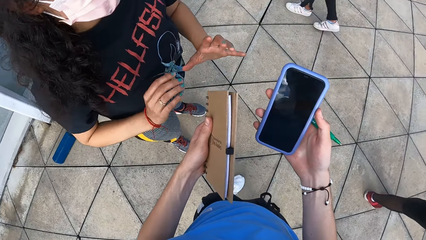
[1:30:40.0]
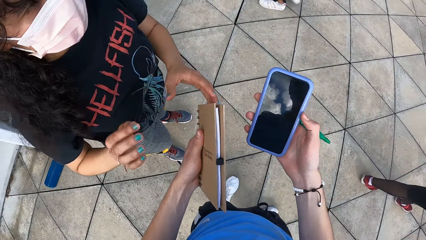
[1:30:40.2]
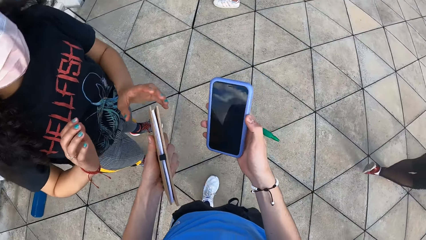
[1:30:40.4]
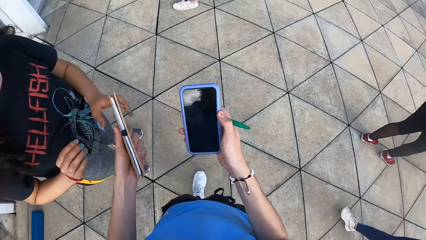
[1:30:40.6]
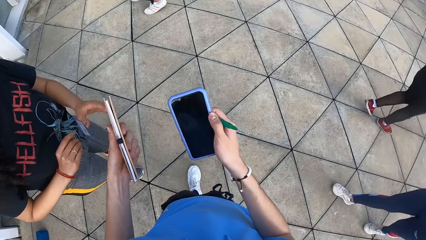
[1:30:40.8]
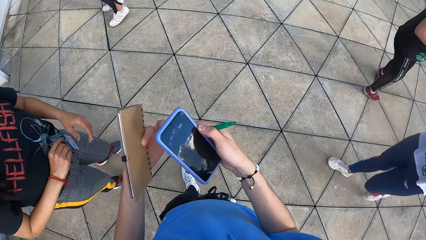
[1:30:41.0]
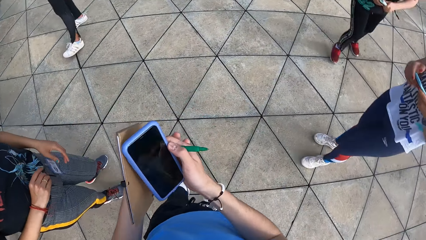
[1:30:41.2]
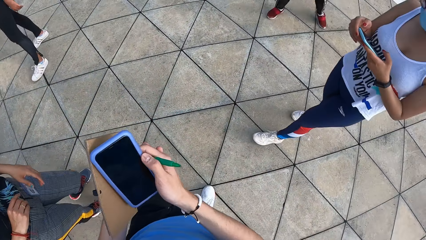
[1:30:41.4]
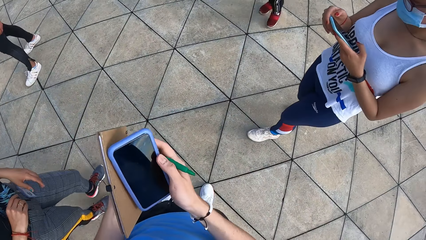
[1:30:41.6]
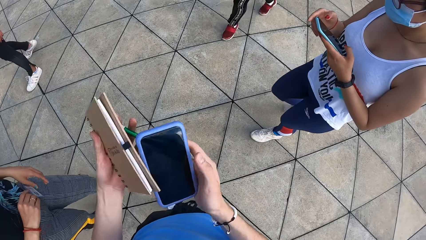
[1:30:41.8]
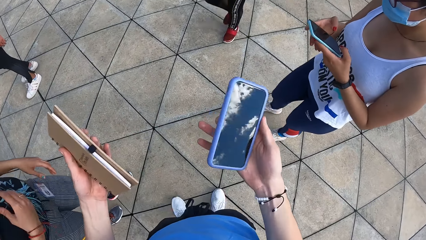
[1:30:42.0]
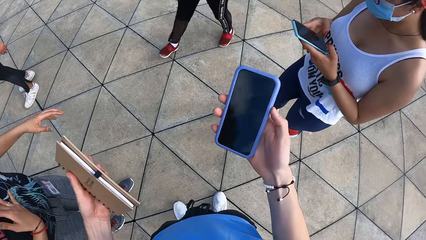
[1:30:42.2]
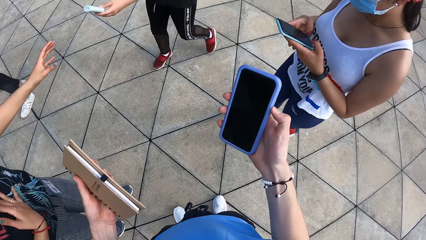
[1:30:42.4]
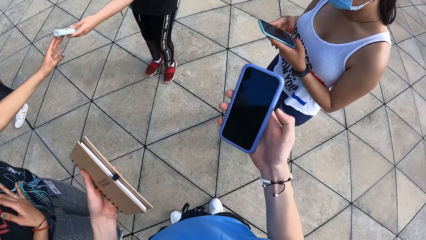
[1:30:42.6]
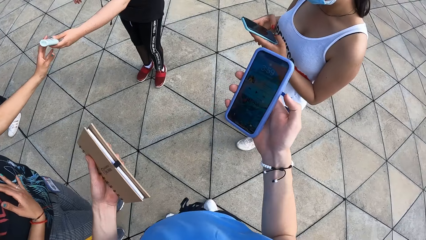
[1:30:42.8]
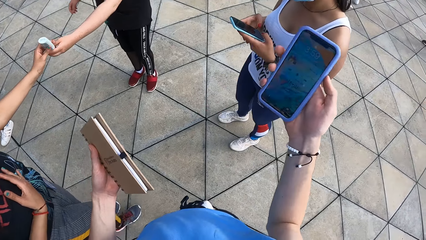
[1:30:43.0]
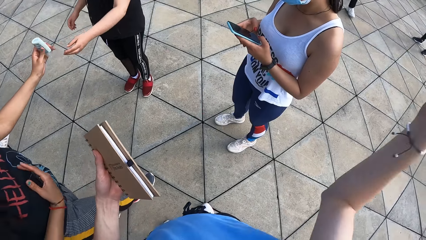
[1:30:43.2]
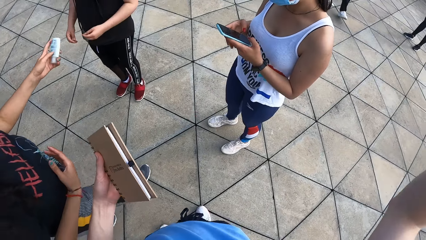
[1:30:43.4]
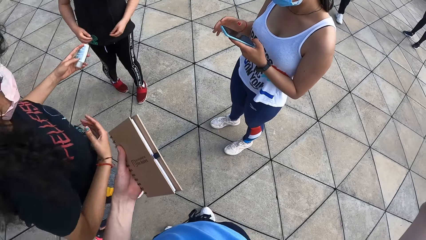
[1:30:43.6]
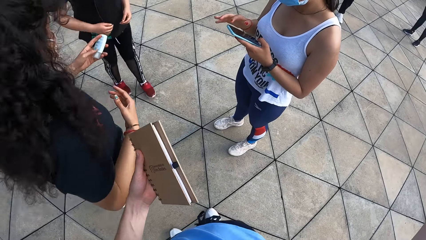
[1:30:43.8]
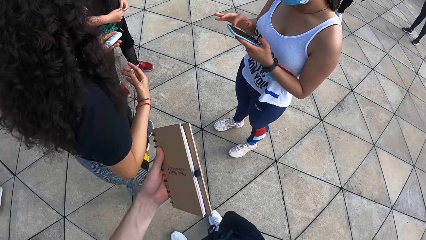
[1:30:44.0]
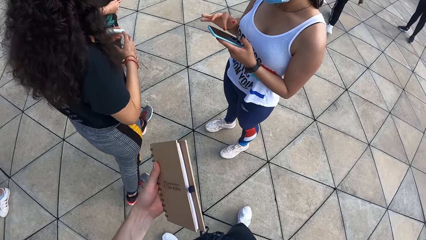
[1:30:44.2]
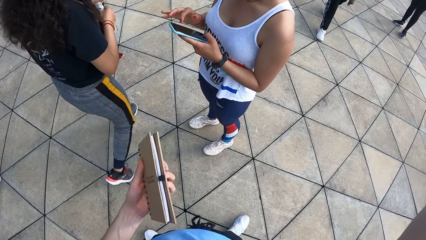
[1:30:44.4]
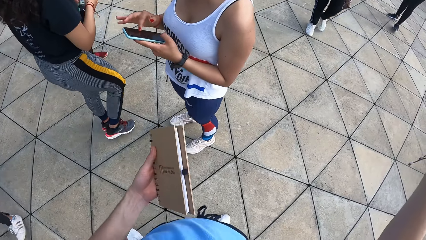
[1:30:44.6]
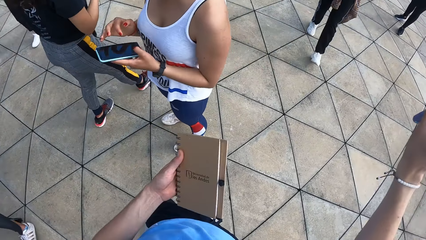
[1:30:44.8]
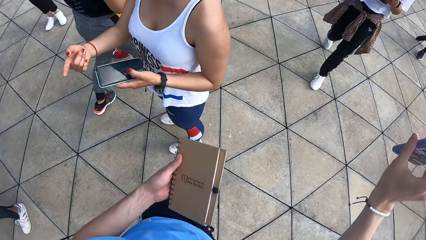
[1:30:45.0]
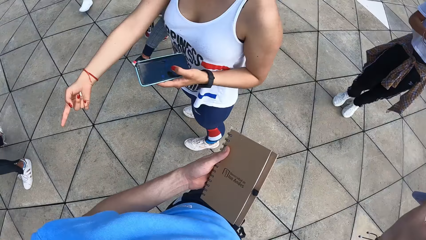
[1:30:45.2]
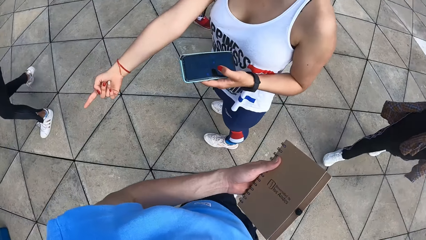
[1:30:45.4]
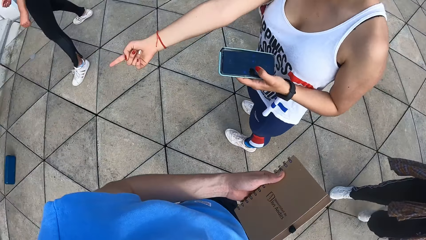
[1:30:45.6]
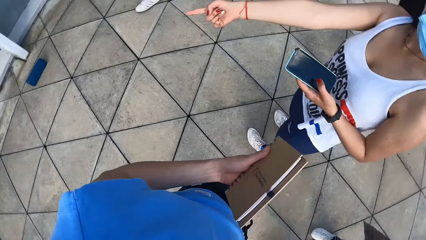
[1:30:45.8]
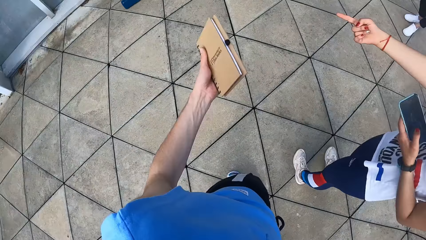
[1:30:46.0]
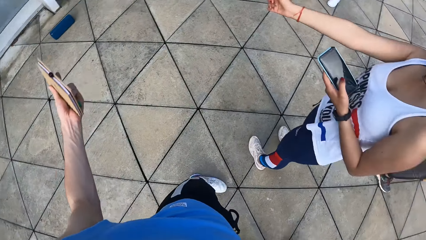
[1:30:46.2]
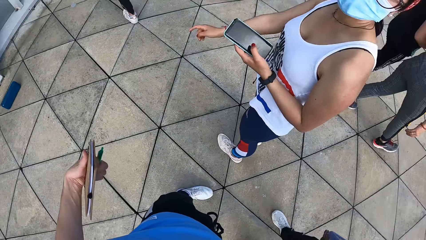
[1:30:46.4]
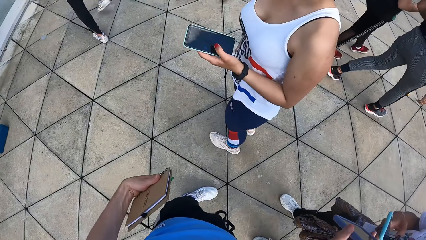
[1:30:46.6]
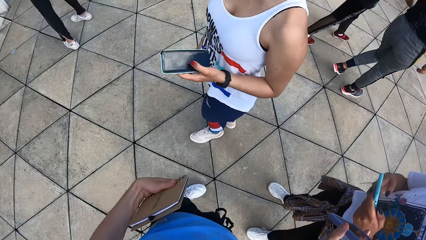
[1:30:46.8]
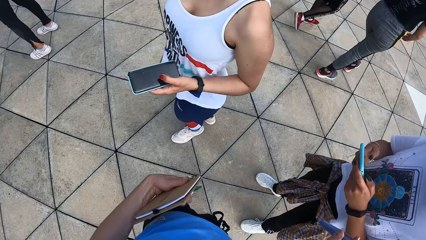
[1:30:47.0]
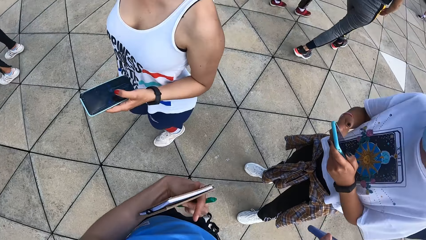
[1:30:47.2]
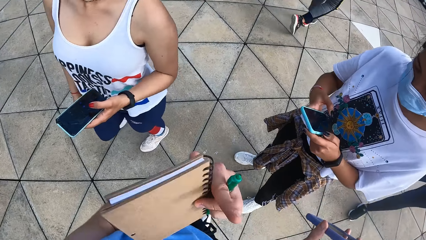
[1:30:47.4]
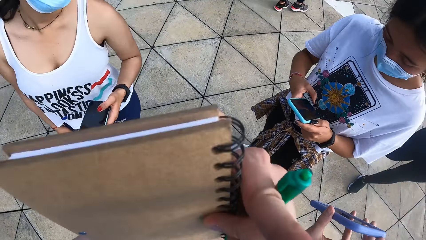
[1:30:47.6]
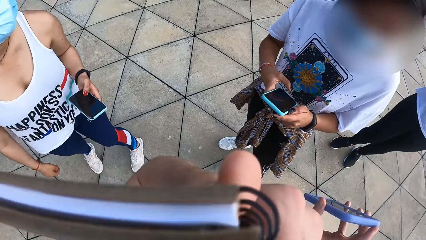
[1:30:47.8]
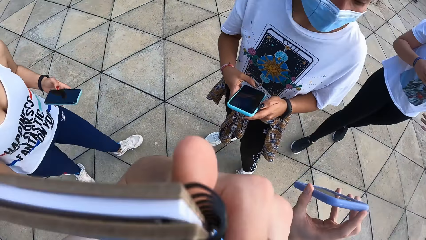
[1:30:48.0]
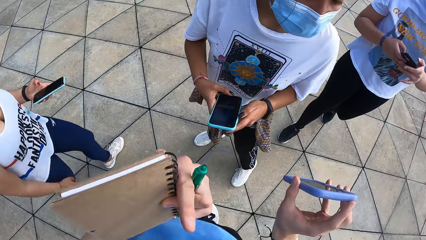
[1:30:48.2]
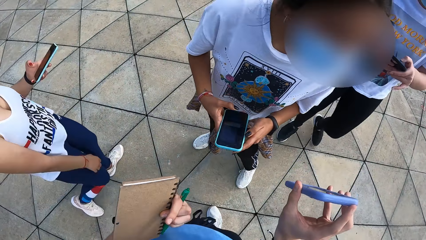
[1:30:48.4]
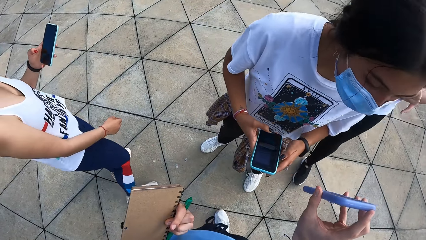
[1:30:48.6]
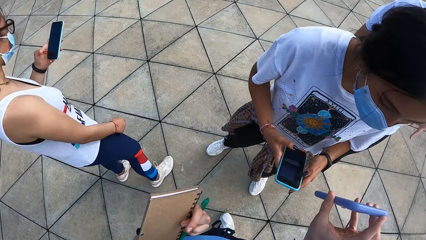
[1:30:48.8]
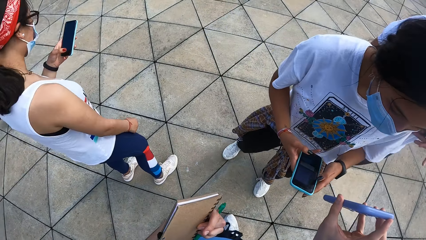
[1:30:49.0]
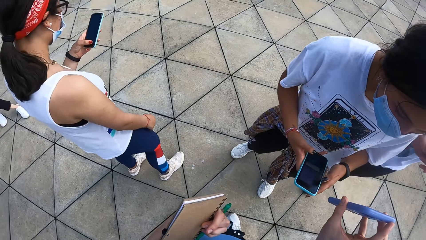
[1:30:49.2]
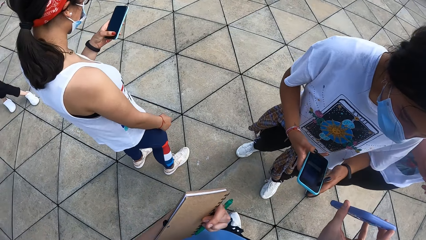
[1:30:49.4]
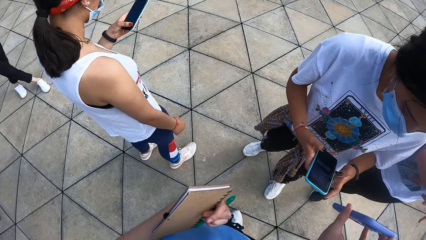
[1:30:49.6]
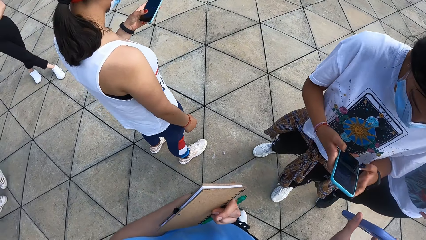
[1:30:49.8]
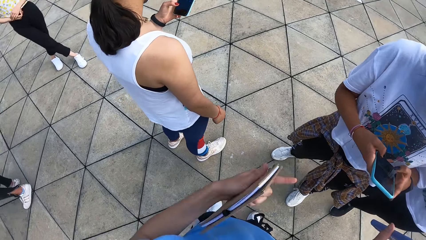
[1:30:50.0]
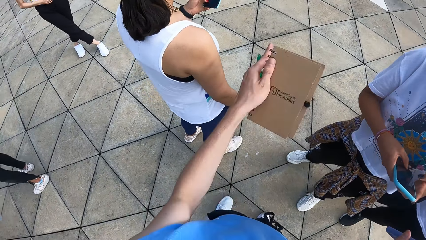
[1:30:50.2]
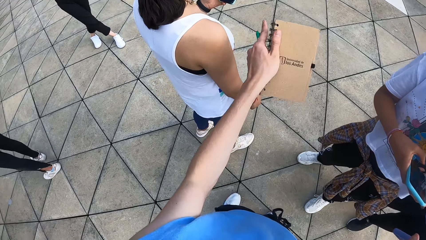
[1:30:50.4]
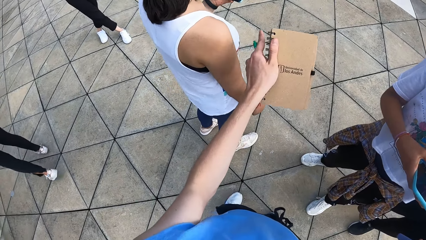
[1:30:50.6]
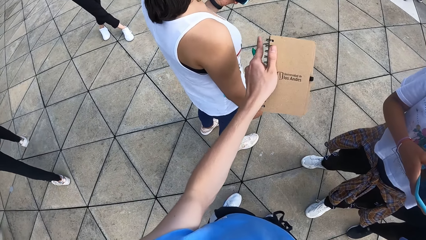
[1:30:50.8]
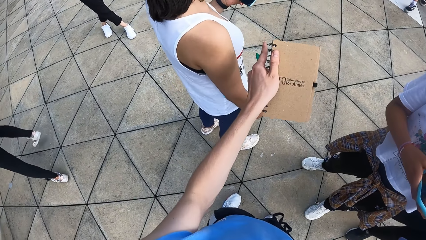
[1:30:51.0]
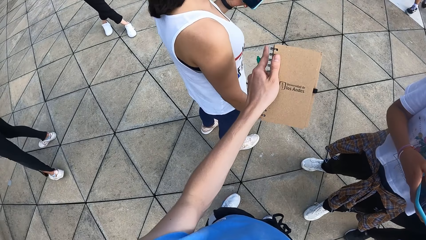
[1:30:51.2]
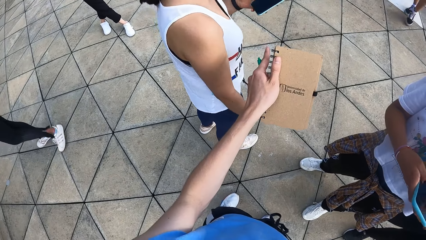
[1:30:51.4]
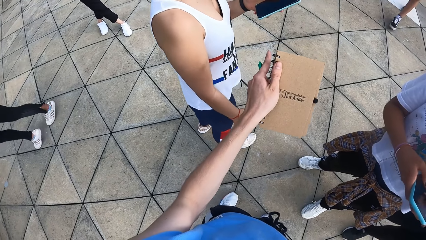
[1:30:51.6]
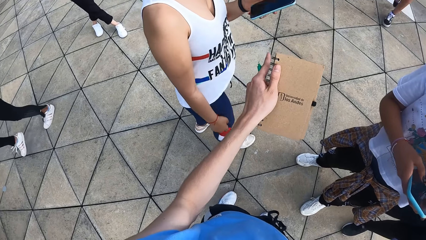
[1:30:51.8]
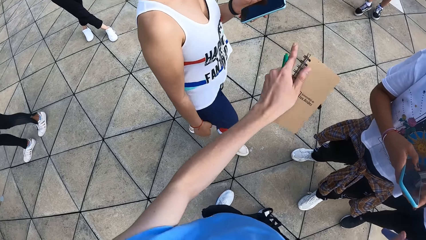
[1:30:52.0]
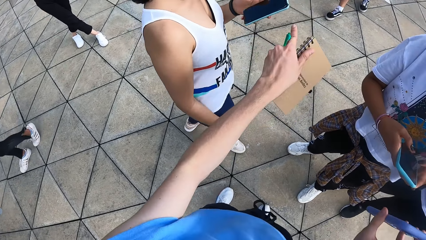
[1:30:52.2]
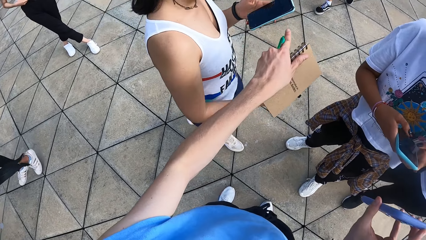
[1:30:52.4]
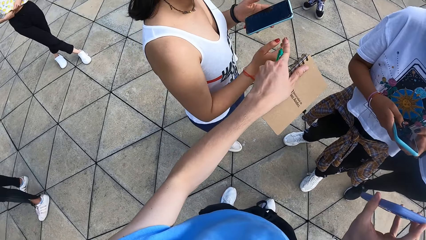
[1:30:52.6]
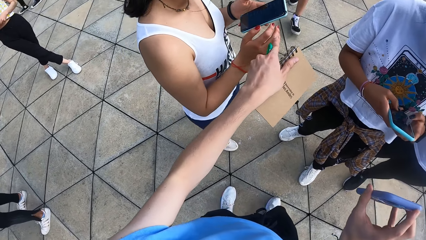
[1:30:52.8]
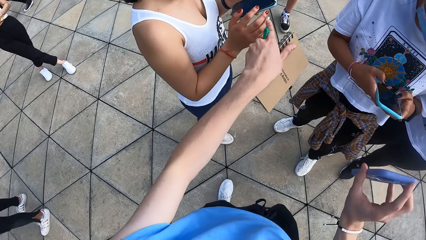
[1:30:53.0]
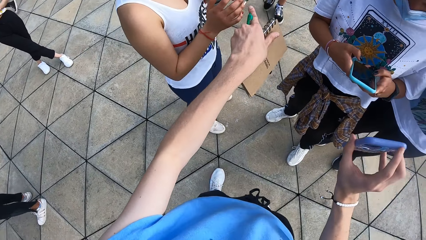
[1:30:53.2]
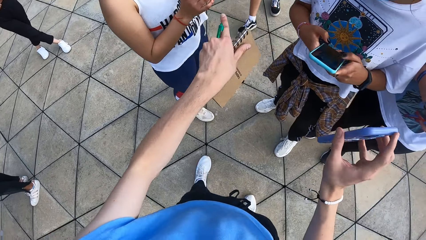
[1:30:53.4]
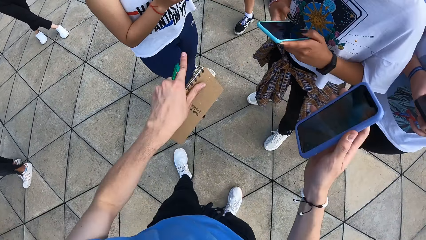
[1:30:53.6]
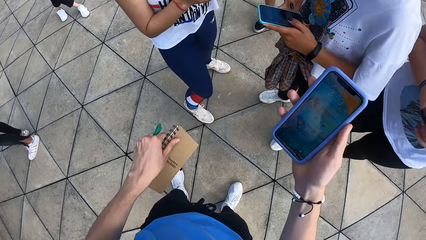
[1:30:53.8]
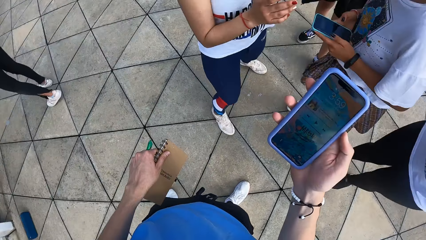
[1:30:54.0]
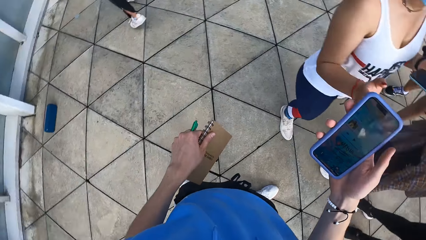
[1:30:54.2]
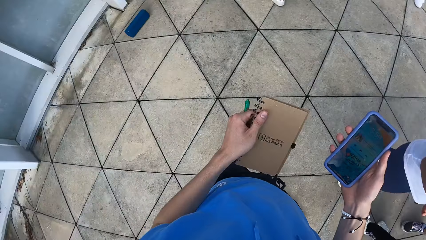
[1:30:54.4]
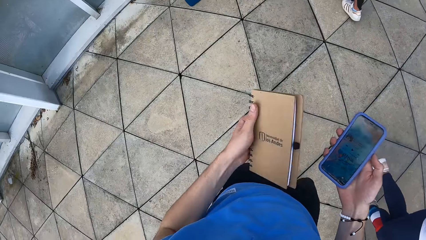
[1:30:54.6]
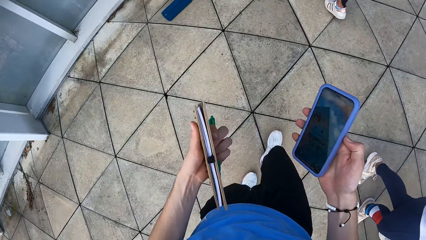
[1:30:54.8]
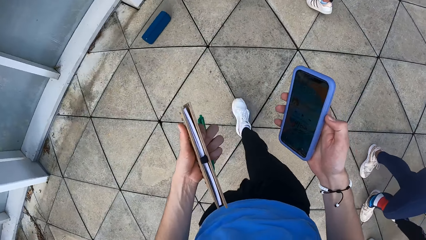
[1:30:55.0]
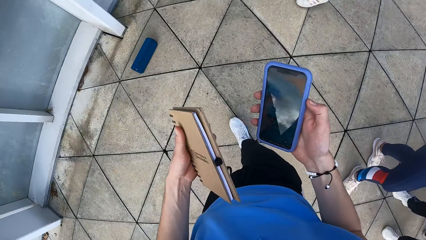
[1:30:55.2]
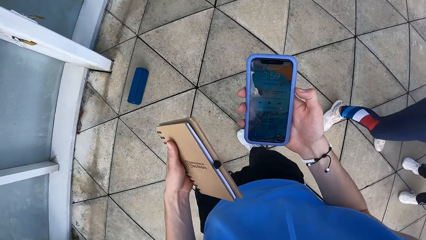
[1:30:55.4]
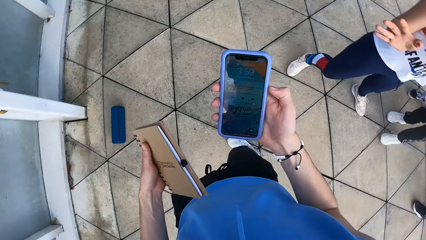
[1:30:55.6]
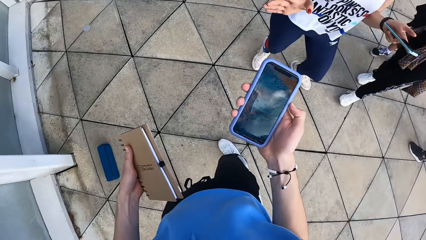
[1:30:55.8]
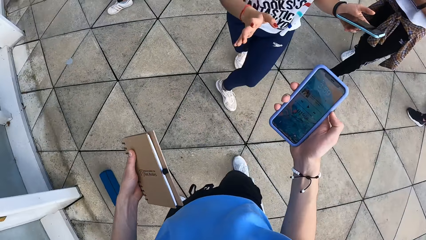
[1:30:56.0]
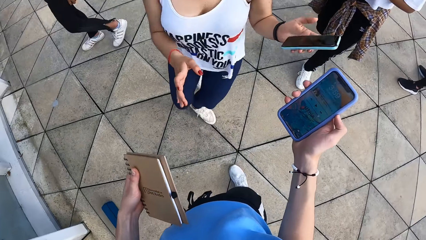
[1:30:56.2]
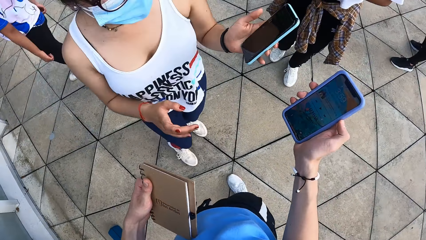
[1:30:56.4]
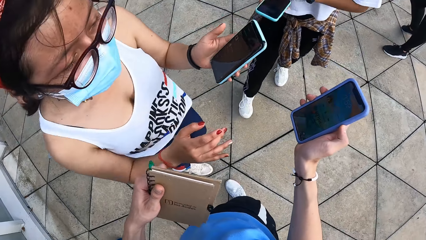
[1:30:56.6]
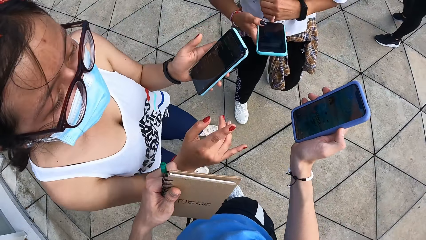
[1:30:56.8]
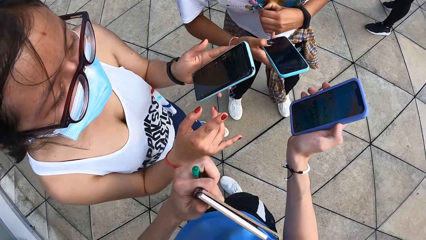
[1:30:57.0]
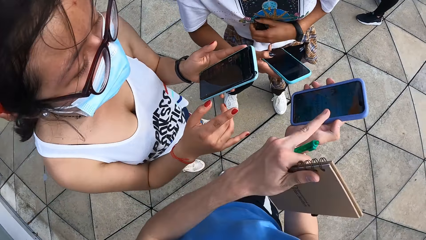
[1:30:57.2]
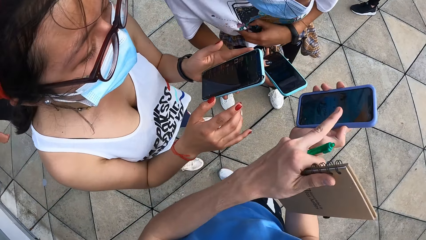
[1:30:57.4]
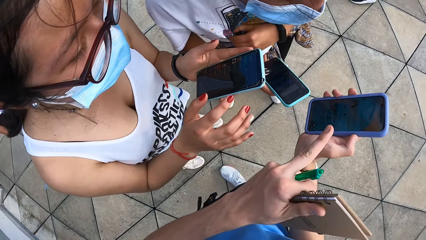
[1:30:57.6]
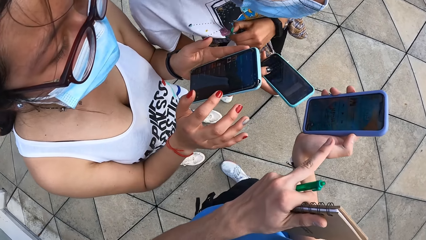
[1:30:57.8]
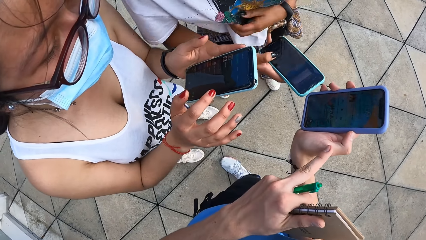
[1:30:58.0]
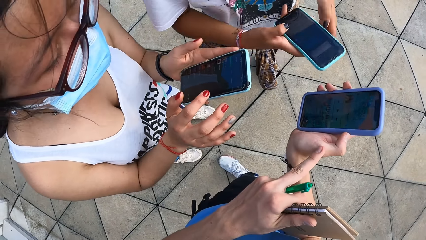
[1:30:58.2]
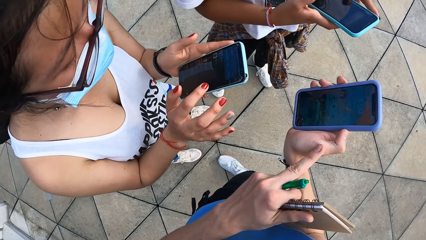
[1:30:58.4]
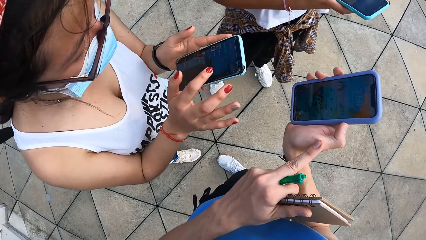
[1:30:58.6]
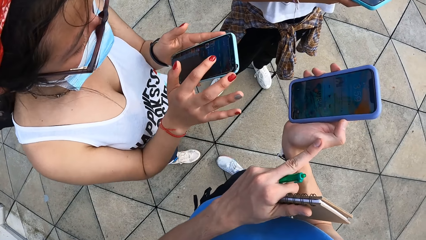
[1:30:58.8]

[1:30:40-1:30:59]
The camera wearer stares at the phone. He passes the pen from his right hand to his left hand. He operates the phone. The other woman passes the small bottle of lotion in her left hand to the first woman's left hand. The camera wearer stands on the floor. He moves his hand. Another woman operates a phone with both hands. The camera wearer touches his face with a finger. The woman stares at the phone. The camera wearer moves his hand. He stares at the phone. He operates the phone in his right hand with his right hand.
